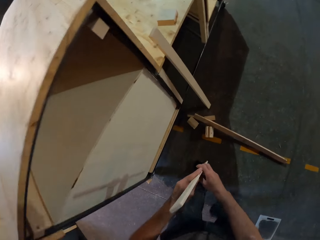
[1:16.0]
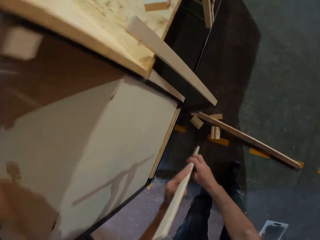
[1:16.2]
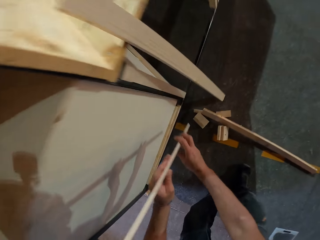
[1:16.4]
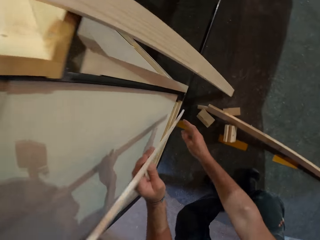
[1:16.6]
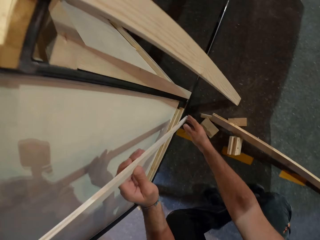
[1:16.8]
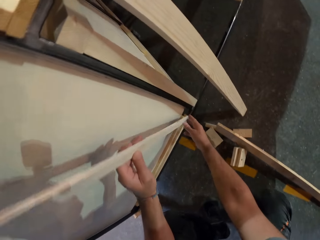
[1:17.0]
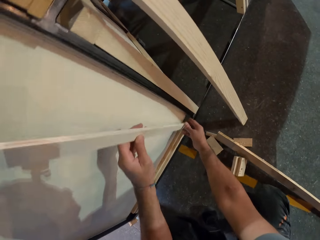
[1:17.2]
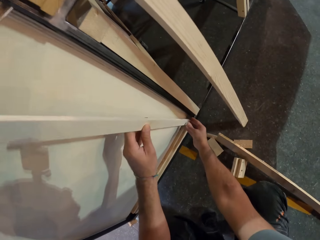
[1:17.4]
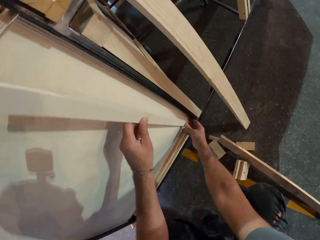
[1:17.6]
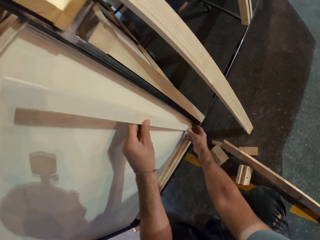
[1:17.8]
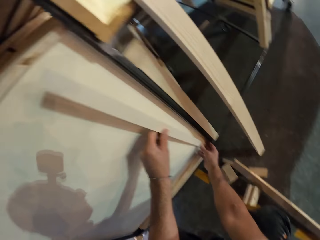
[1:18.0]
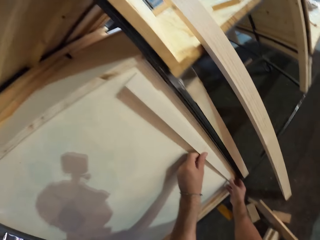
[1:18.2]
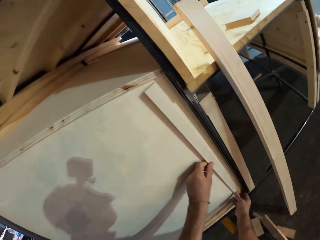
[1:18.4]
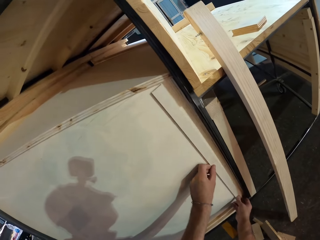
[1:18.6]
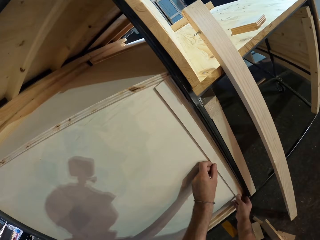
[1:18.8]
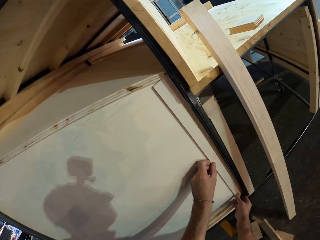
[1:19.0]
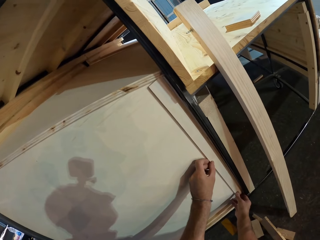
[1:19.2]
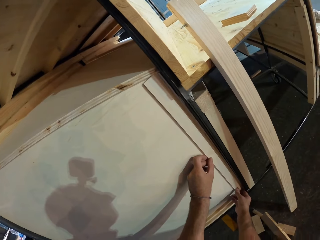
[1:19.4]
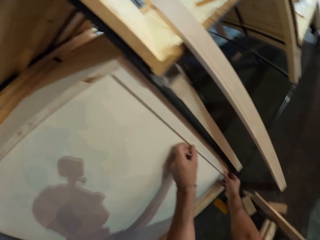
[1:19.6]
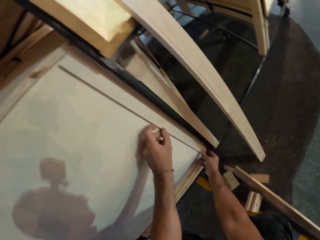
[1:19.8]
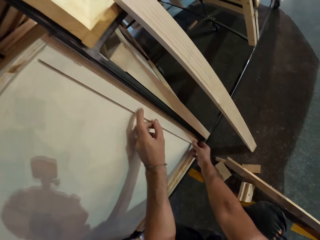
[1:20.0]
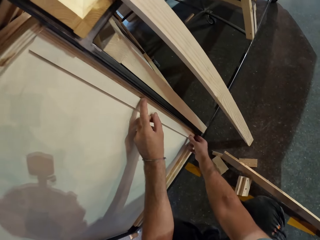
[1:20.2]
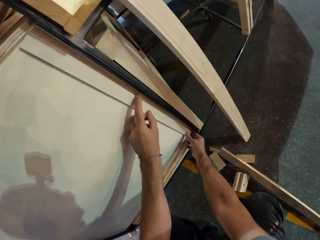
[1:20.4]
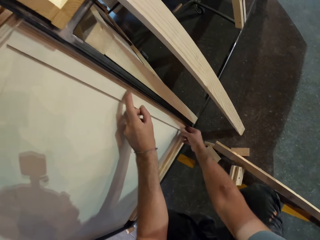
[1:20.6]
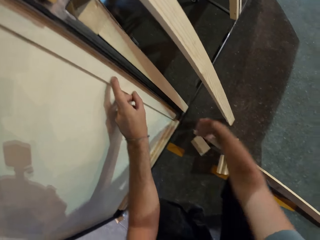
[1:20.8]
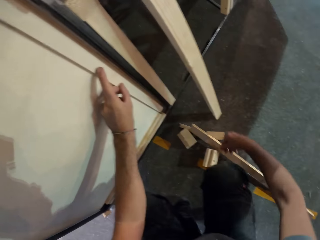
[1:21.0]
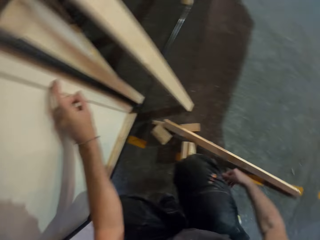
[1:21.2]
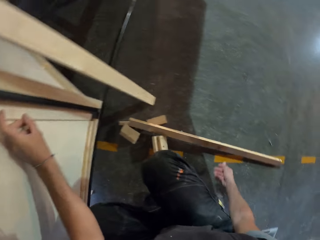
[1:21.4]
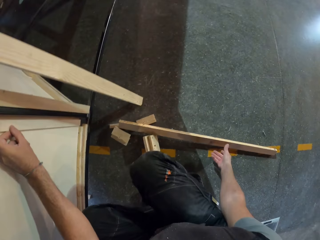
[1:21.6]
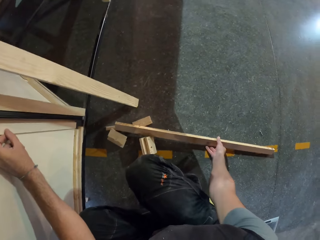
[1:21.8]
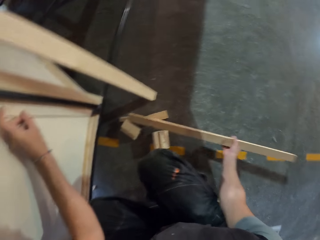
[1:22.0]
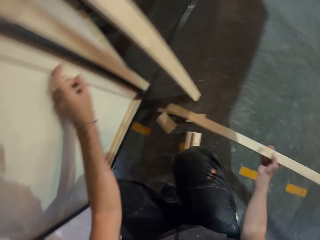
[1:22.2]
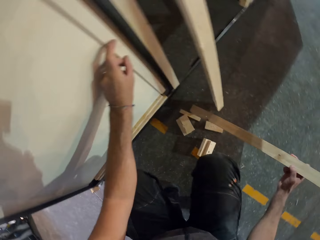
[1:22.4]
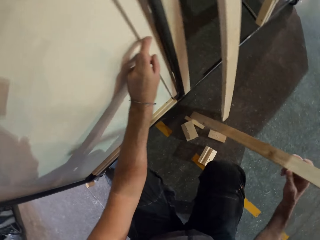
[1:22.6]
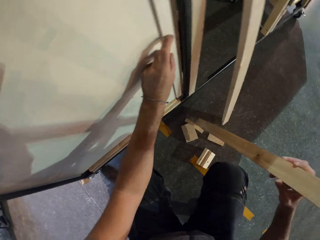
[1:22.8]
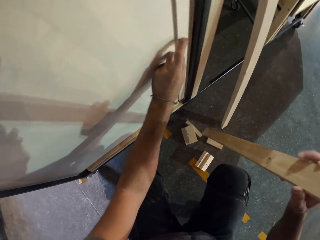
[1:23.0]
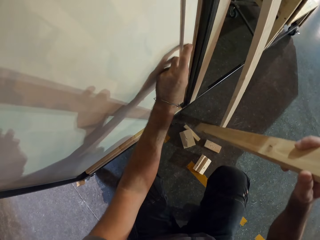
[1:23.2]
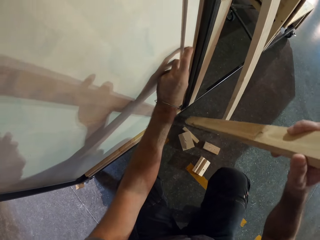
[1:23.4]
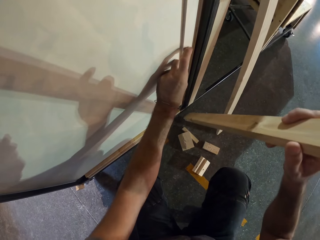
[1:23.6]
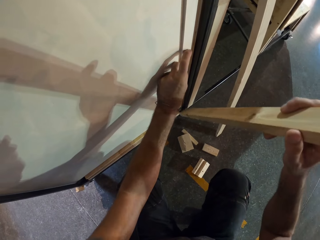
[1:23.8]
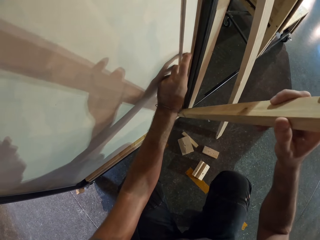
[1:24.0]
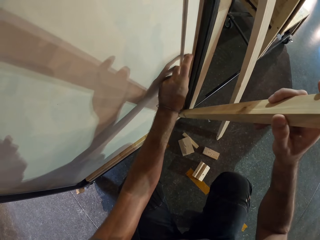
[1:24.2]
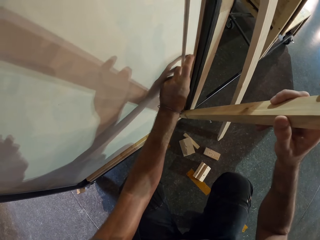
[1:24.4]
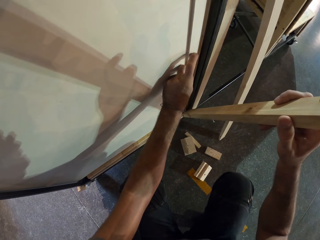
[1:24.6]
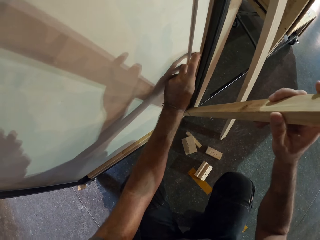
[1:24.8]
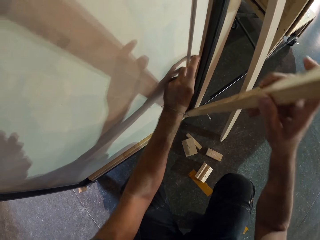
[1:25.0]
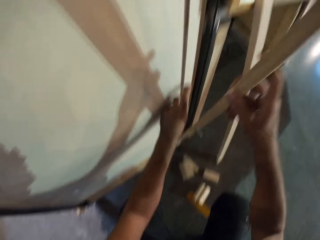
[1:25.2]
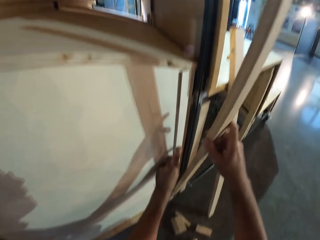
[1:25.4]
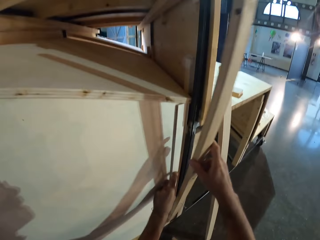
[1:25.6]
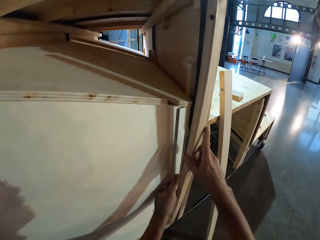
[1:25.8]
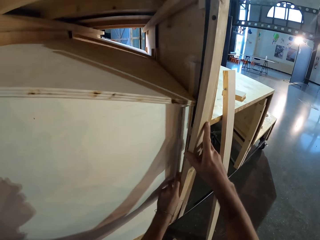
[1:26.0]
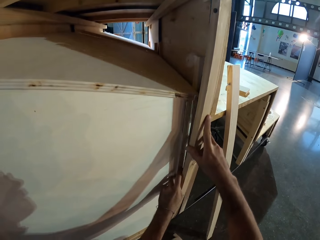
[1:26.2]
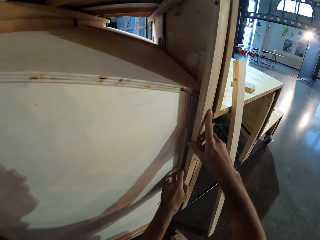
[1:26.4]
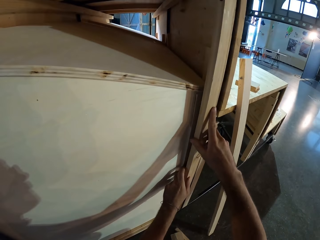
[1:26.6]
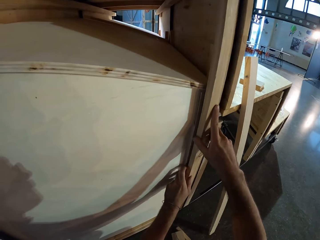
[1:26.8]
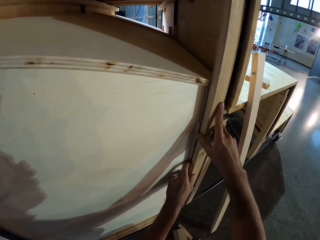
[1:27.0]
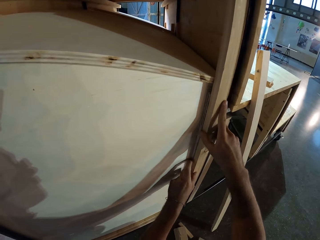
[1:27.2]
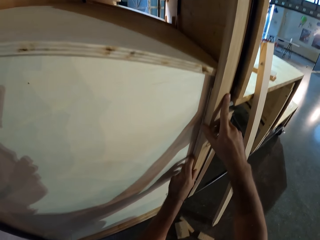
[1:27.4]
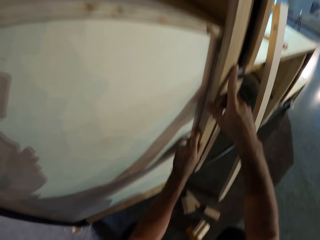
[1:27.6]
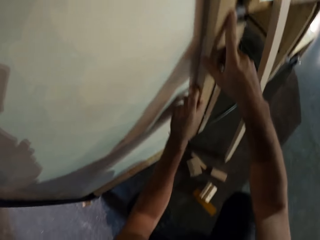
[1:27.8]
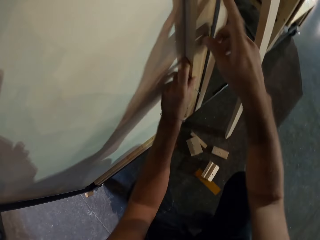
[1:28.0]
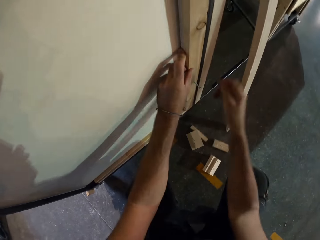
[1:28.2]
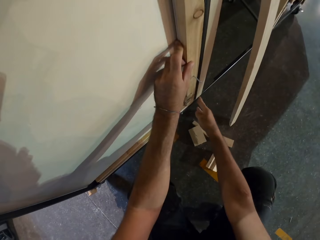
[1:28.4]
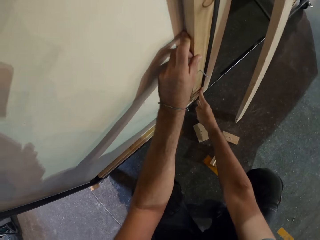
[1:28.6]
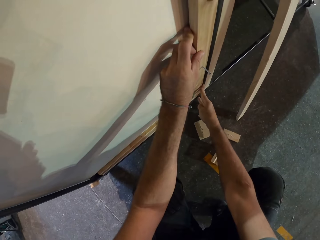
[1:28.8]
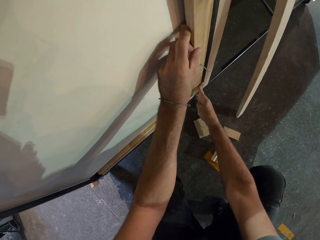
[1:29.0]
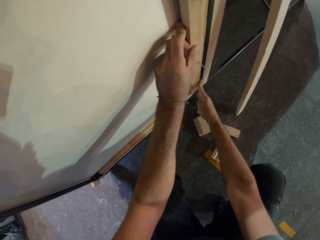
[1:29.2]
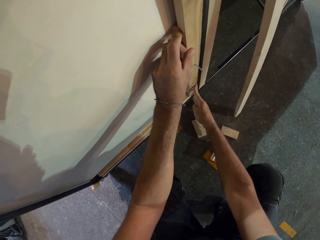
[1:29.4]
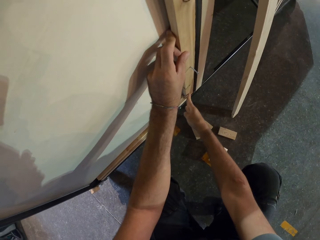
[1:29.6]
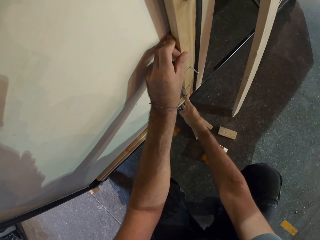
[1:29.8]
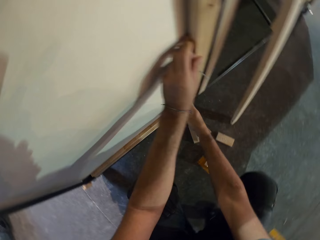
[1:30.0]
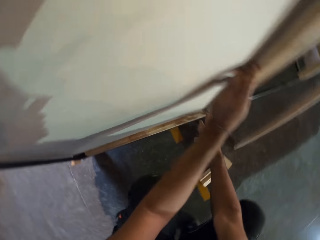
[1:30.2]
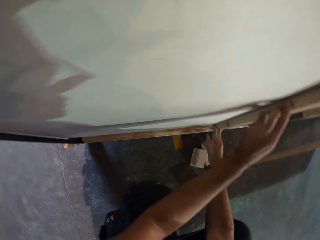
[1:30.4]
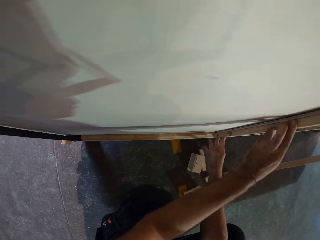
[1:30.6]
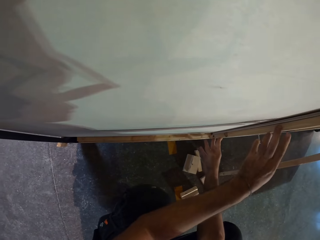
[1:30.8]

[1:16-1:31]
The camera wearer passes the wood in his right hand to his left hand. He bends on the wood stand on the floor. He holds the wood in his hand on the wood stand. He places the wood on the side of a table ladder with both hands. He takes a wood from the floor with his right hand. He holds the wood over the wood piece on the stand. He places the wood on the side of the table ladder with both hands. He aligns both woods on the stand.

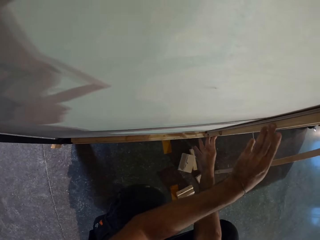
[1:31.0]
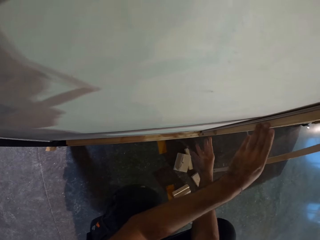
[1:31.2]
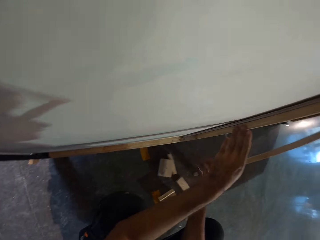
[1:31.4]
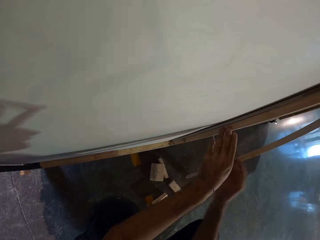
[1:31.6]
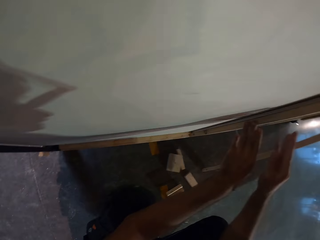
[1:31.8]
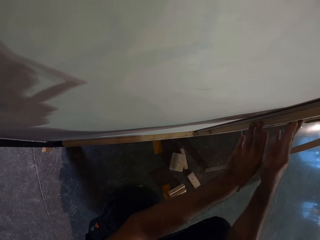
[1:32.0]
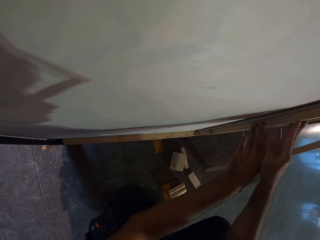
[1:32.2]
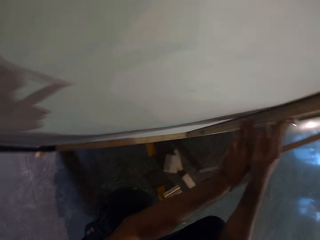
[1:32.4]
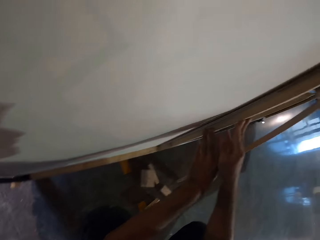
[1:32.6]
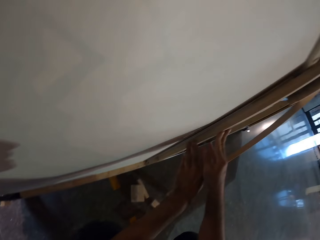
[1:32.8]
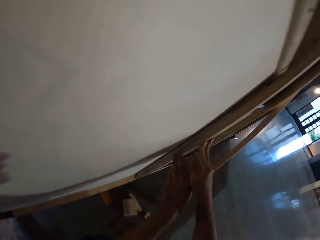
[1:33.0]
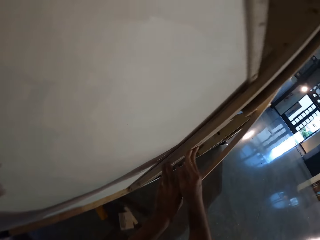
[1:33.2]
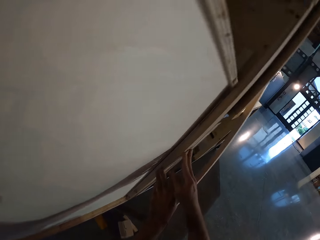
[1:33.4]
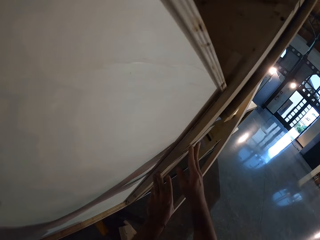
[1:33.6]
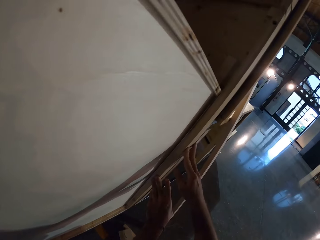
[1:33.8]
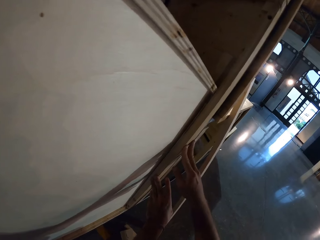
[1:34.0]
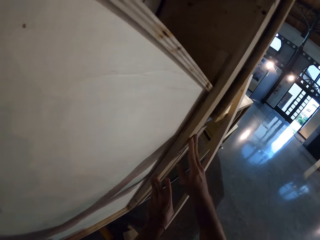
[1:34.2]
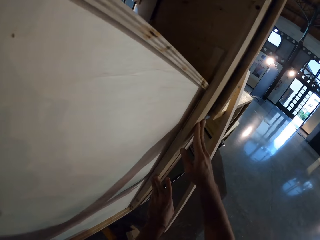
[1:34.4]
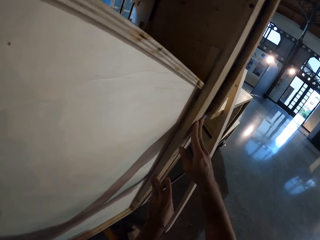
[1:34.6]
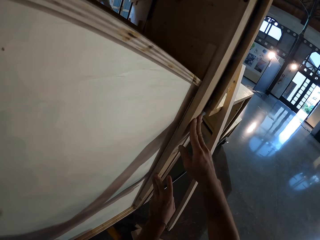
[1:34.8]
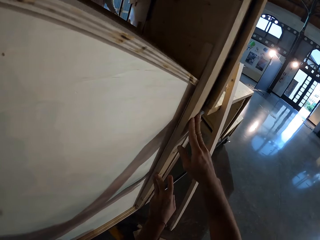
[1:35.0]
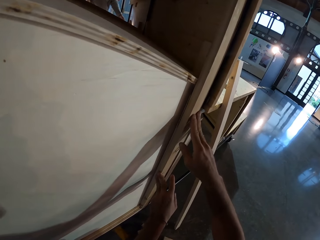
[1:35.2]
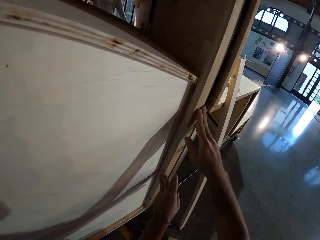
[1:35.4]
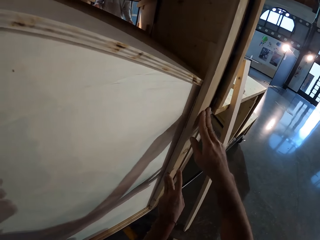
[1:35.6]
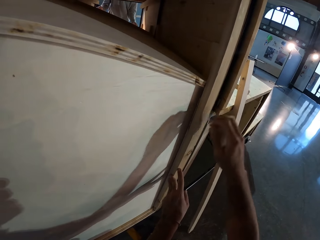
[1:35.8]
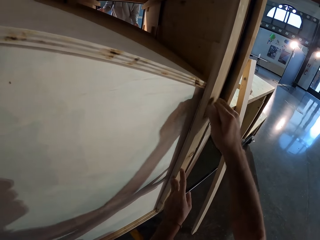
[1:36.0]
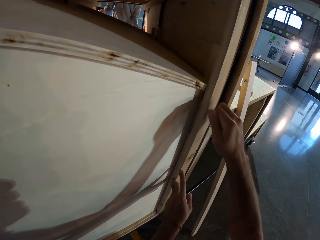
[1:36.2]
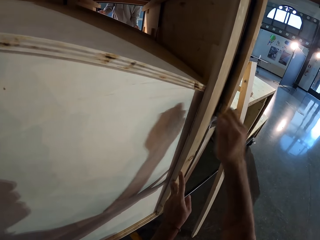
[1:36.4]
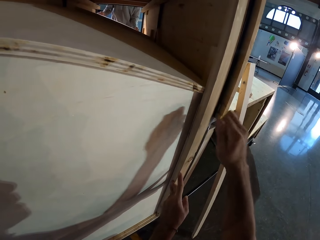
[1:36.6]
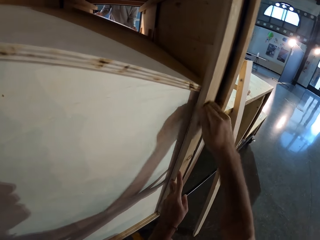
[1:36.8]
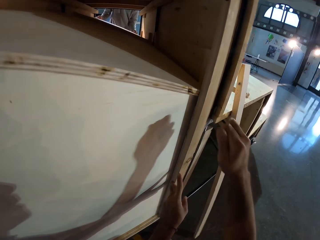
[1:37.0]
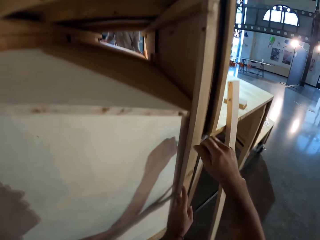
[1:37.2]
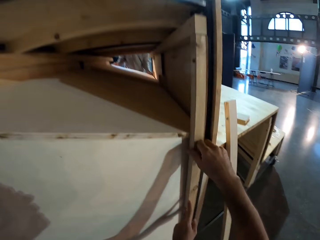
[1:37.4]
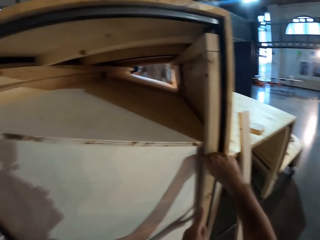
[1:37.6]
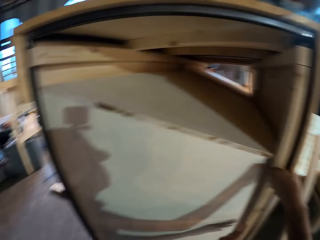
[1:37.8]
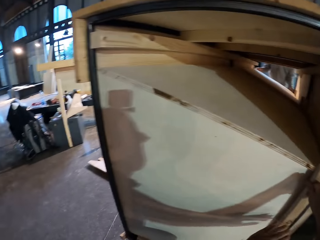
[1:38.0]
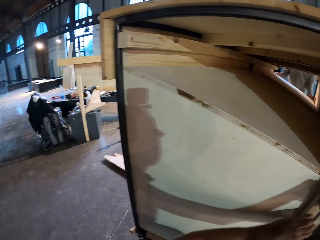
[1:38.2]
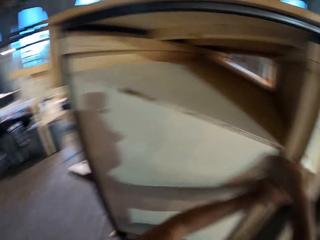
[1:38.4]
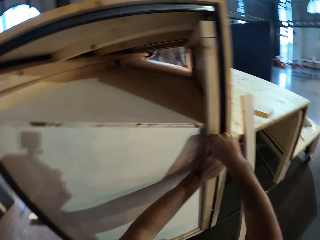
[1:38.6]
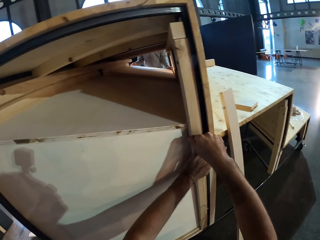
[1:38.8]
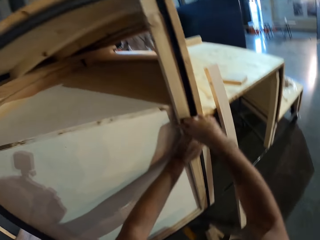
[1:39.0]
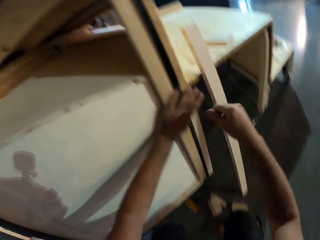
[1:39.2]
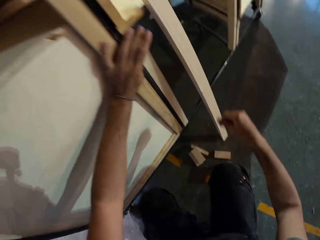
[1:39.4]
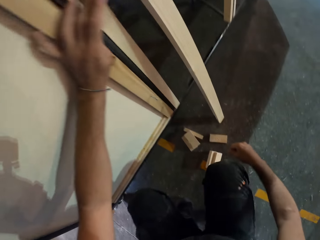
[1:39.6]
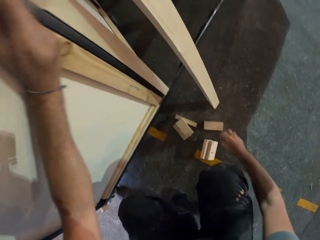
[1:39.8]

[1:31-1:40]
The camera wearer hits the wood on the stand with his right hand. He holds the wood firmly on the stand.
